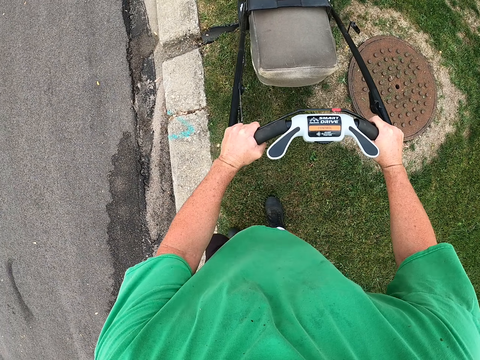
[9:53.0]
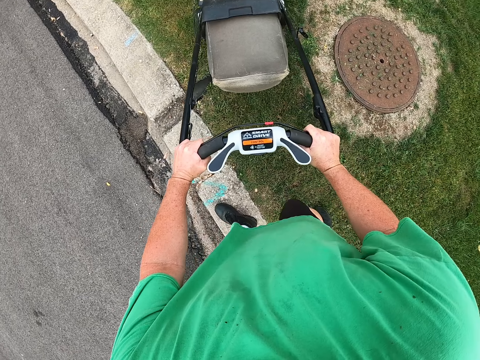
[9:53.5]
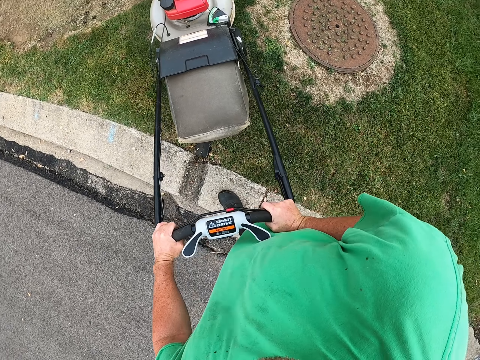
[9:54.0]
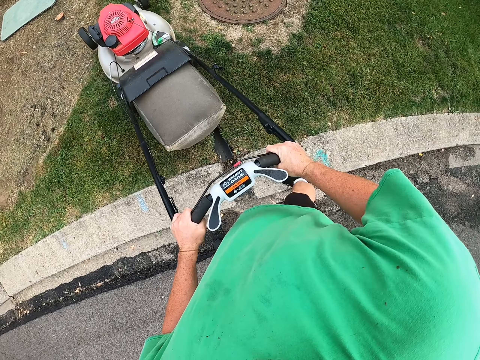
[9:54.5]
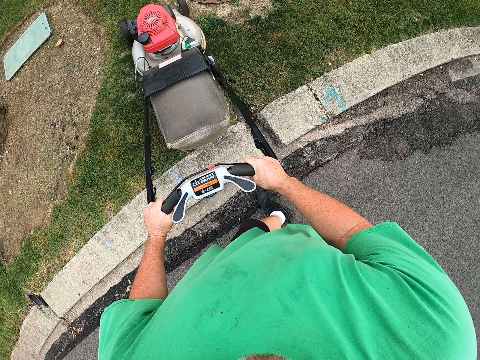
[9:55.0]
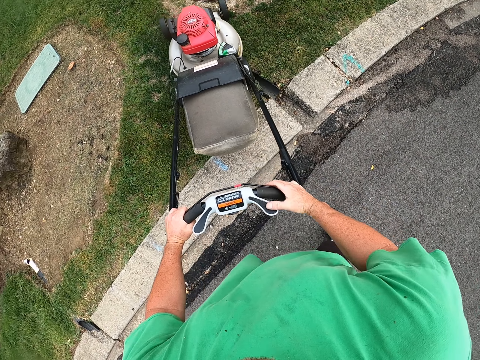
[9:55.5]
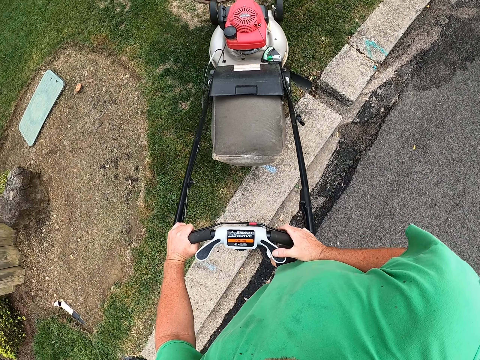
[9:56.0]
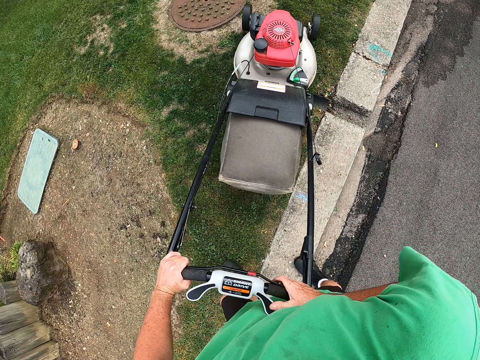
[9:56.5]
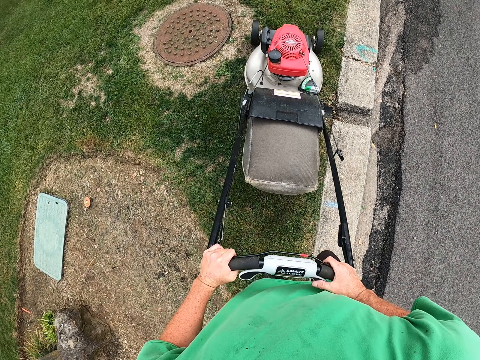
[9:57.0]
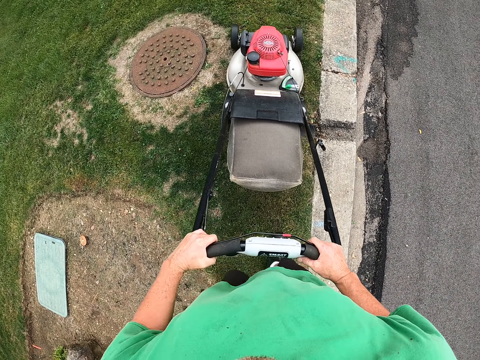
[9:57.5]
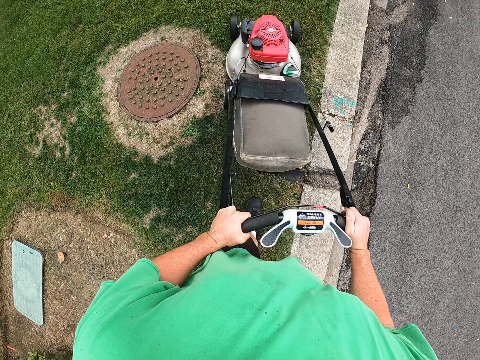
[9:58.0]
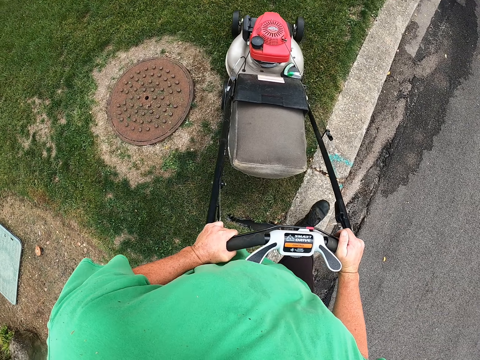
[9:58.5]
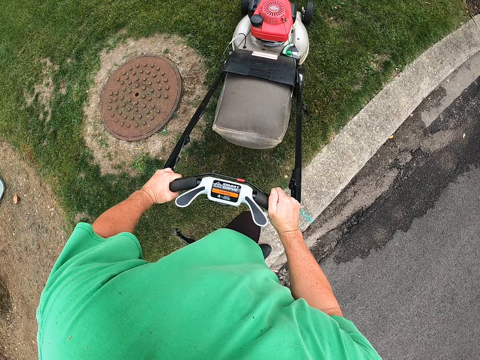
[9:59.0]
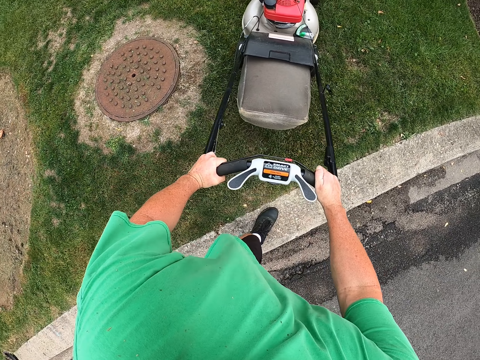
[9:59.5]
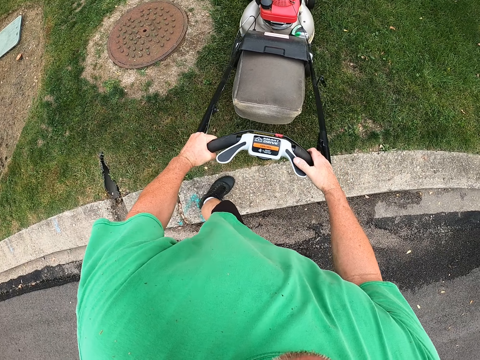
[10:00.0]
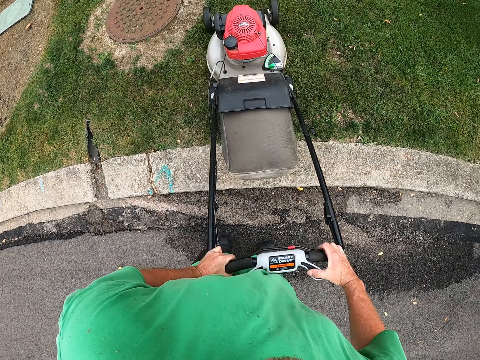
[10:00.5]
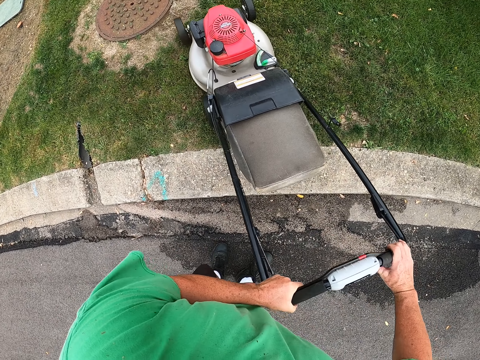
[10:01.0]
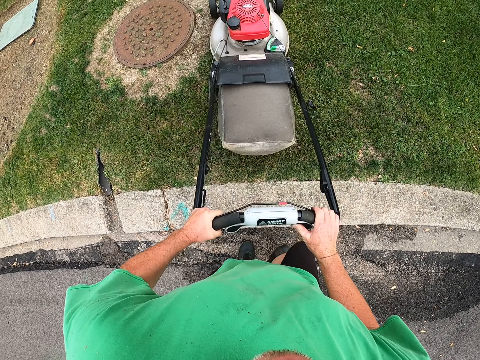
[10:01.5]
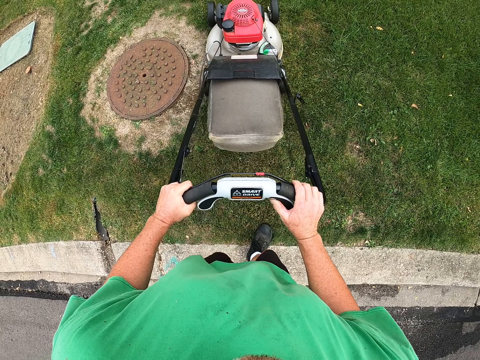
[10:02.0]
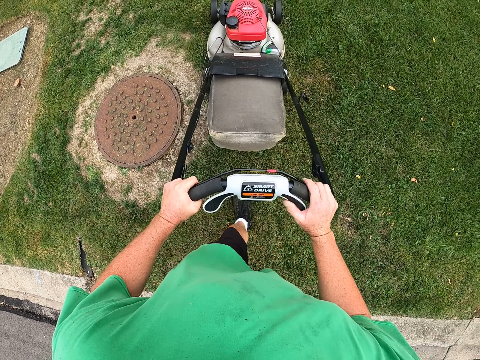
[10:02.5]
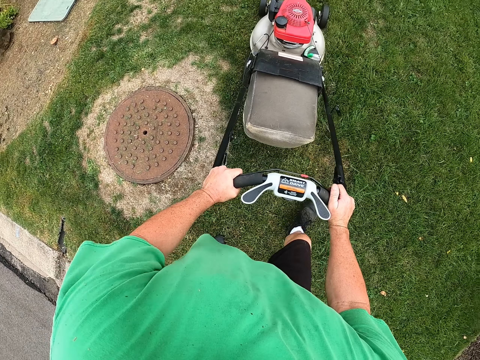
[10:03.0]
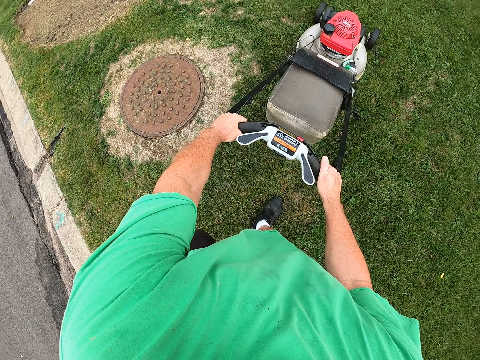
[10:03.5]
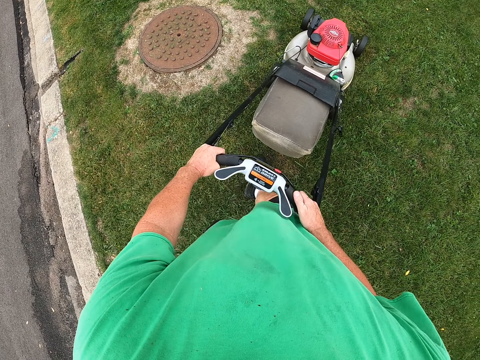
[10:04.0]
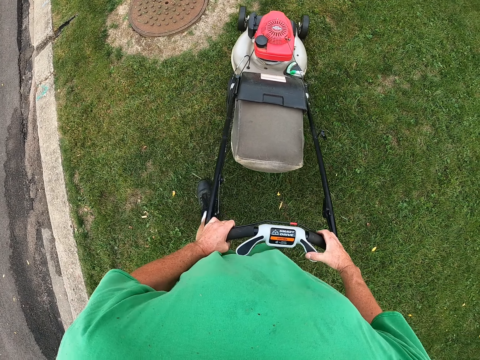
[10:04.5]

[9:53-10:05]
The camera wearer turns around with the lawn machine. They trim the grass.

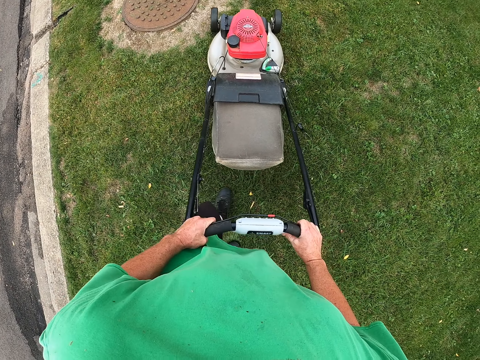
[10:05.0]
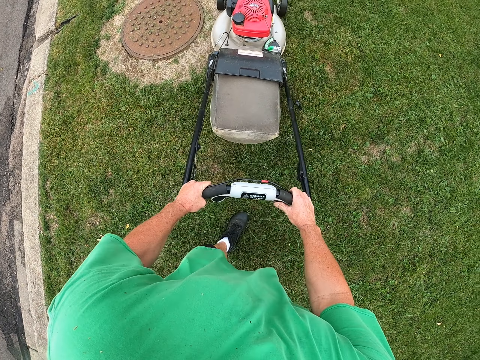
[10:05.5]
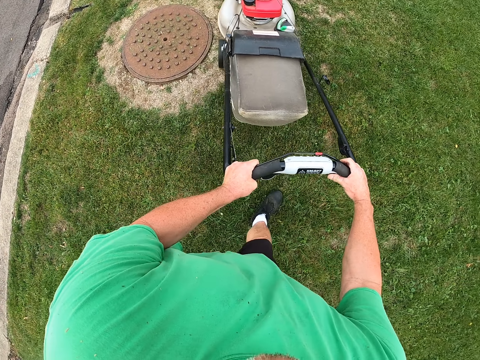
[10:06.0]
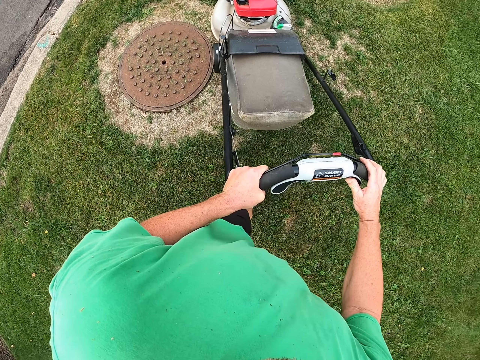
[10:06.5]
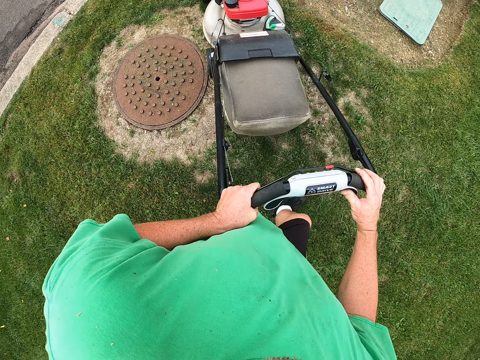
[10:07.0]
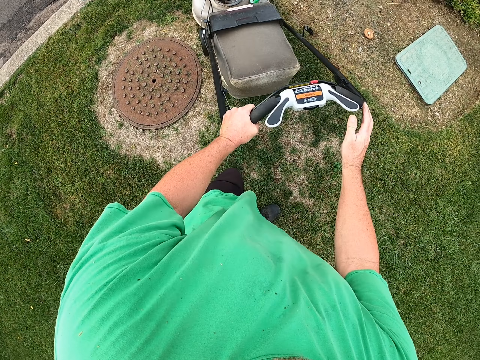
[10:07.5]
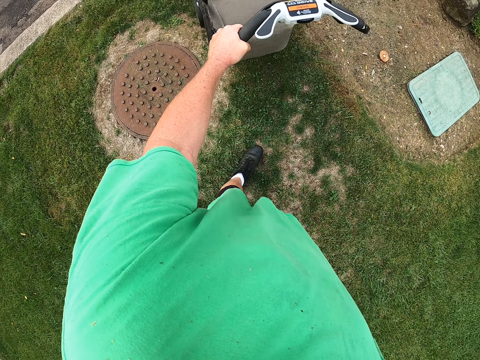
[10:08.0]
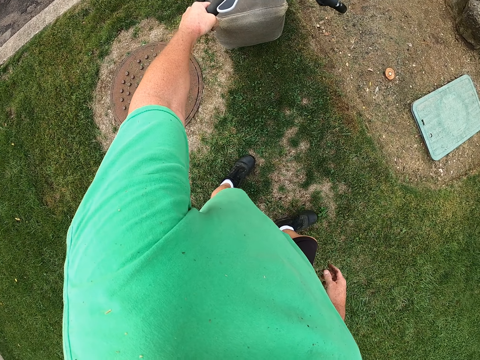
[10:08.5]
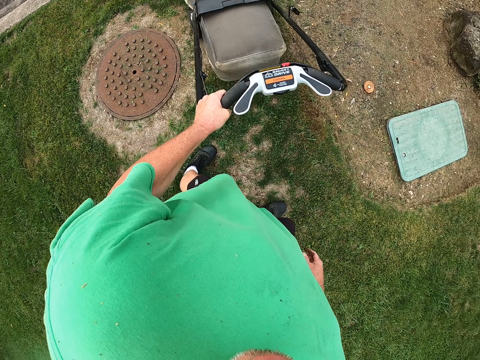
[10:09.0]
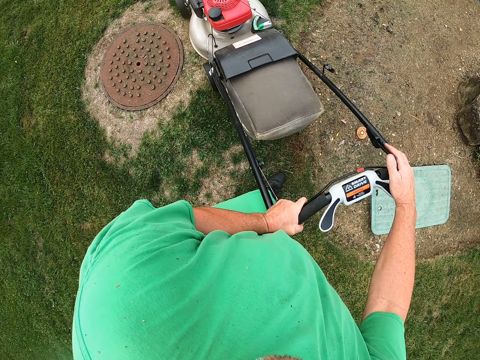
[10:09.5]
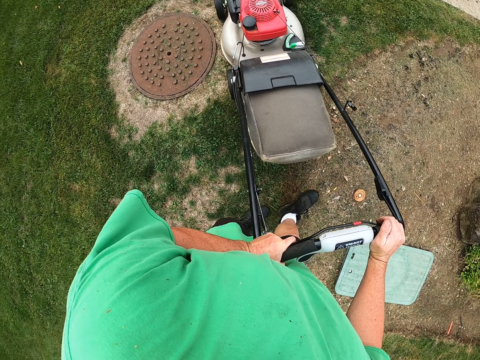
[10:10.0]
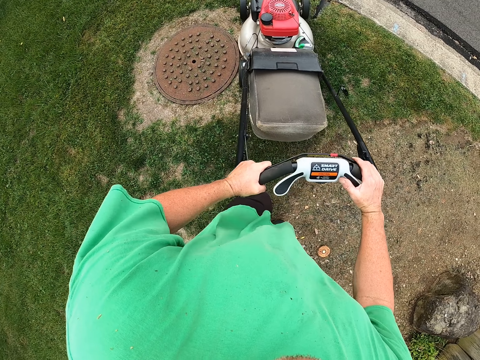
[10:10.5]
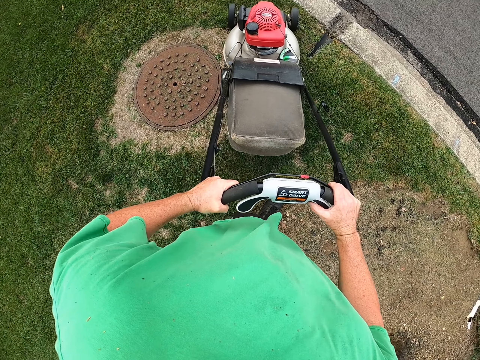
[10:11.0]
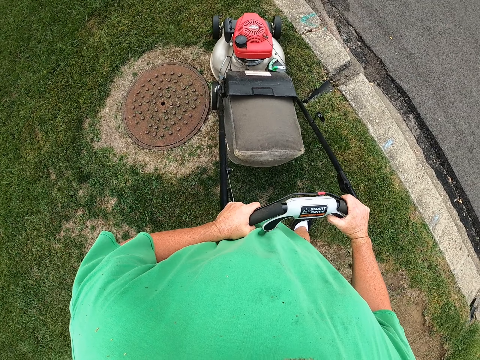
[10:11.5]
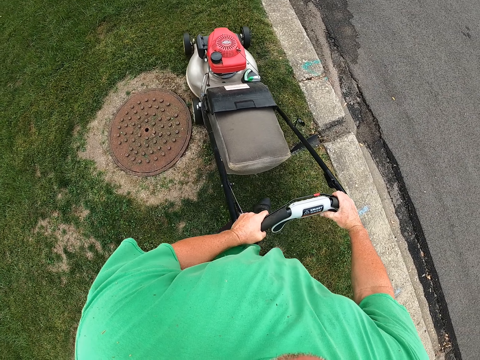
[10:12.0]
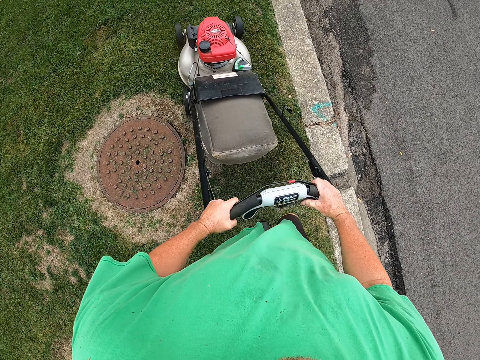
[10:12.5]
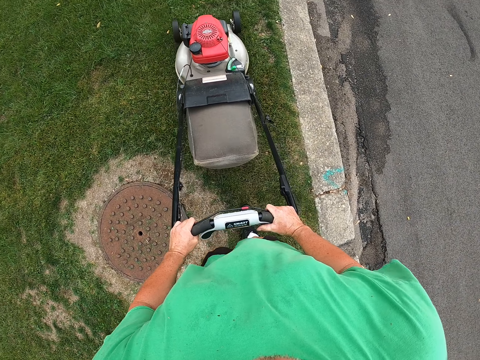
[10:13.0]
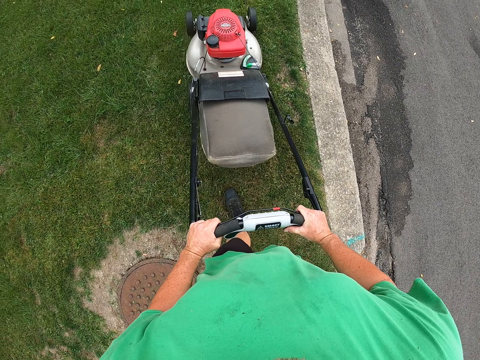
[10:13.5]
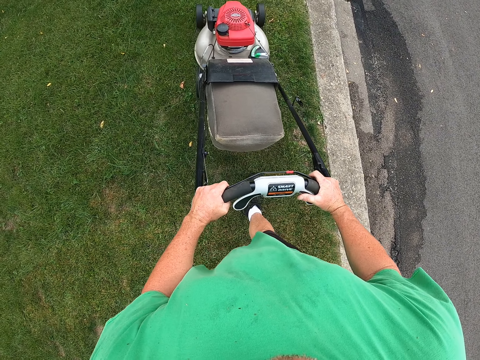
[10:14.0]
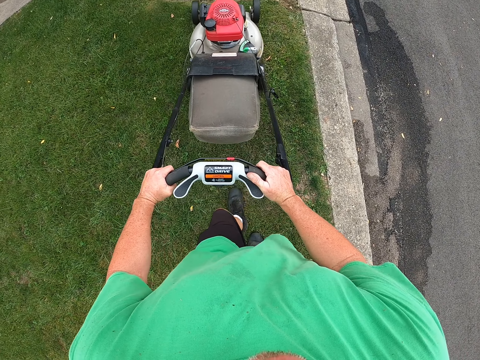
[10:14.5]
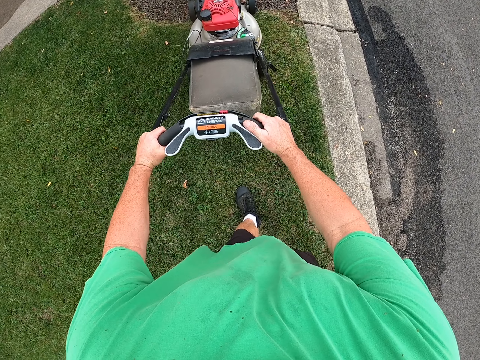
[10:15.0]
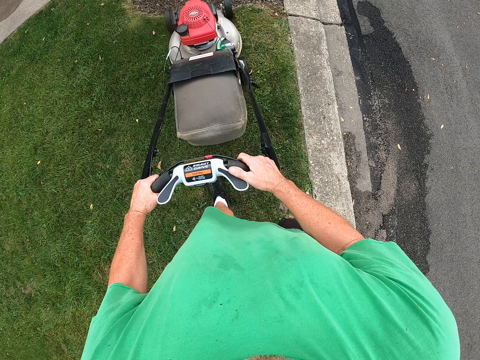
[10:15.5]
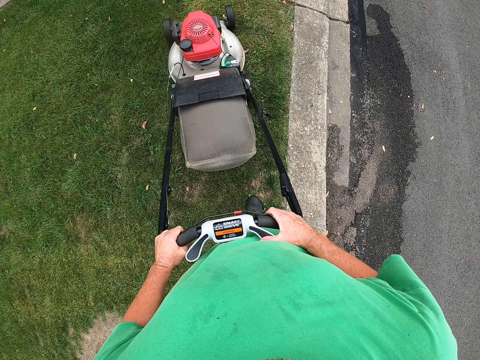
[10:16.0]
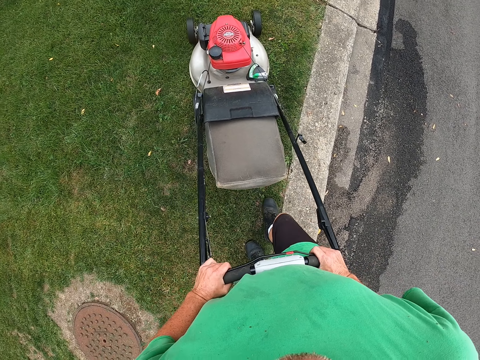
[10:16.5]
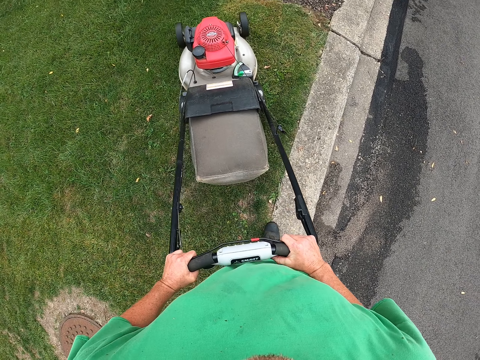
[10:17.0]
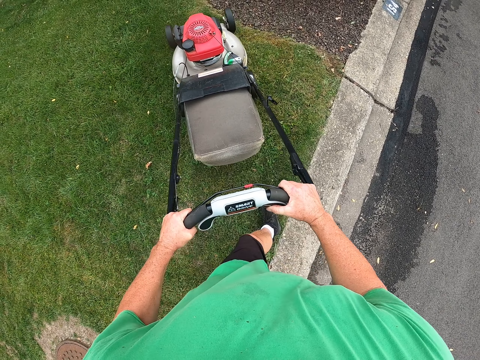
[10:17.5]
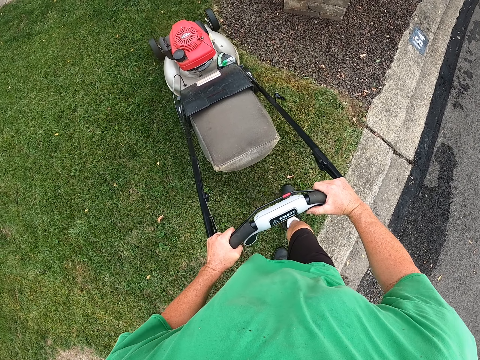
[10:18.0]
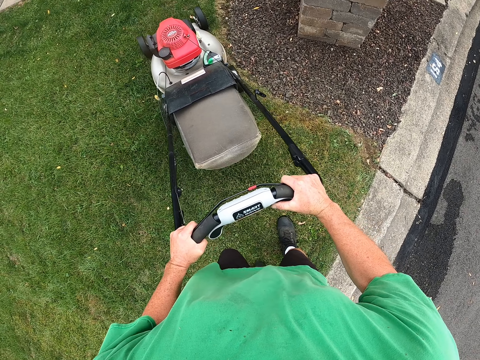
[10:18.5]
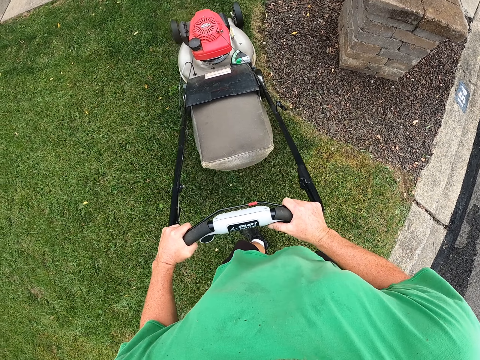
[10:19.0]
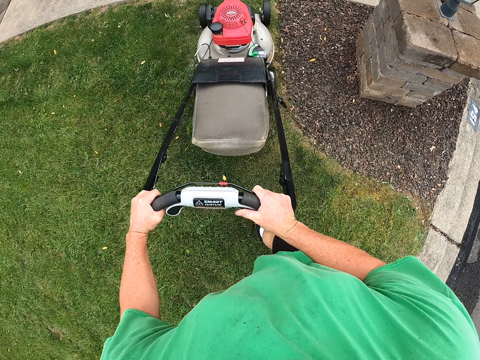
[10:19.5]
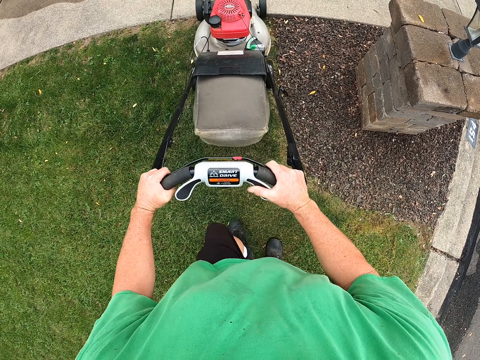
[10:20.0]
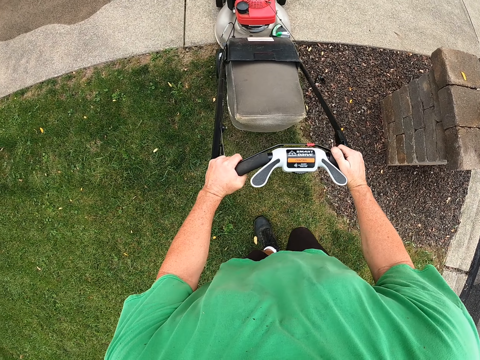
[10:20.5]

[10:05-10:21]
The camera wearer reverses the grass cutter machine. They trim the grass. They remove a hand from the handle of the lawn machine. They move with the lawn machine on the grass. They return the hand on the lawn machine handle. They move with the lawn machine on the grass.
